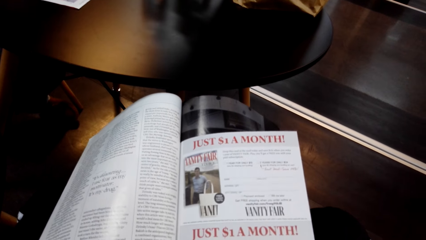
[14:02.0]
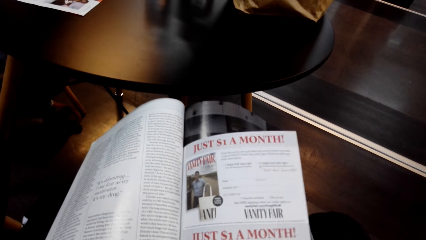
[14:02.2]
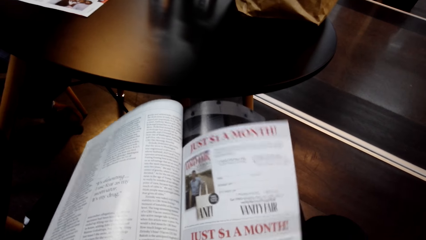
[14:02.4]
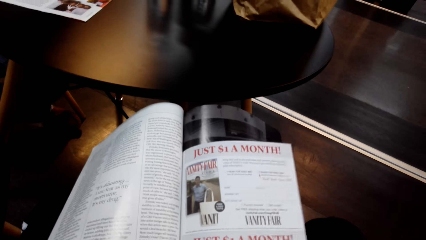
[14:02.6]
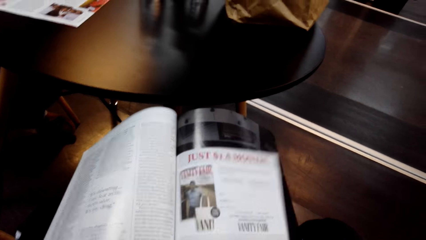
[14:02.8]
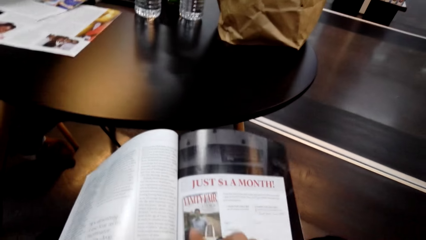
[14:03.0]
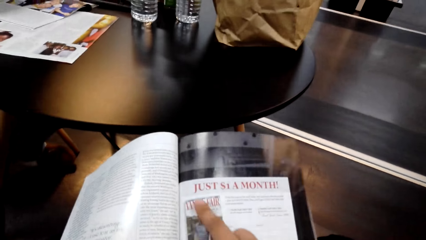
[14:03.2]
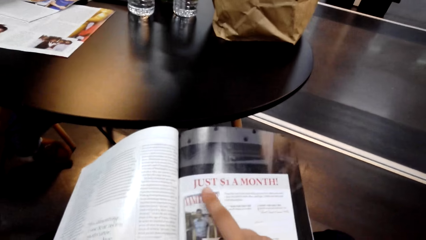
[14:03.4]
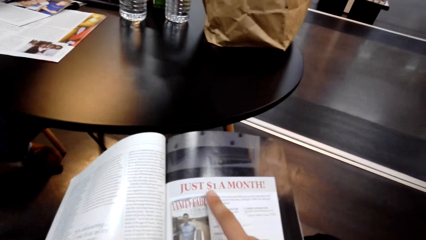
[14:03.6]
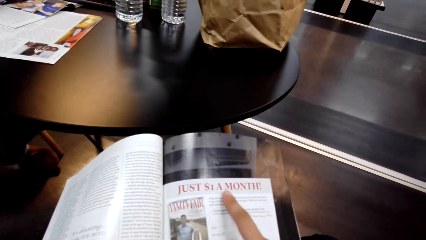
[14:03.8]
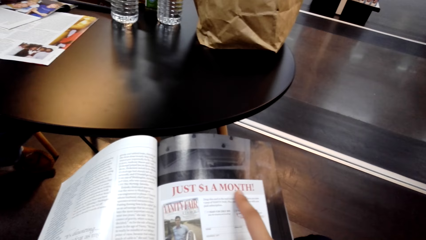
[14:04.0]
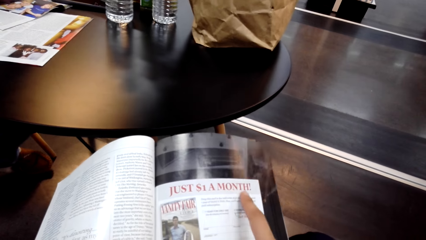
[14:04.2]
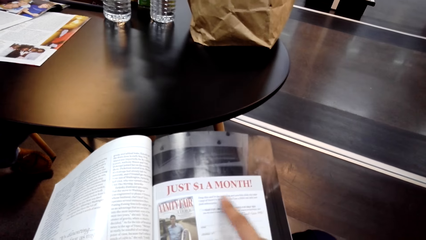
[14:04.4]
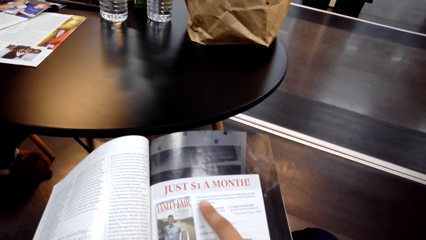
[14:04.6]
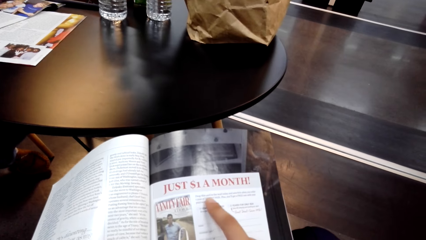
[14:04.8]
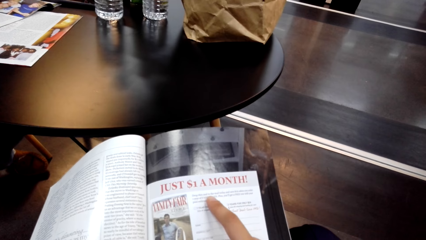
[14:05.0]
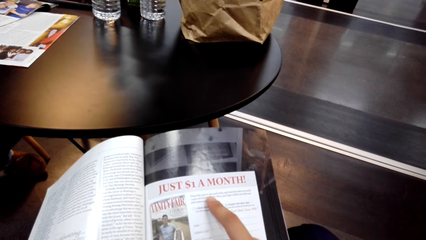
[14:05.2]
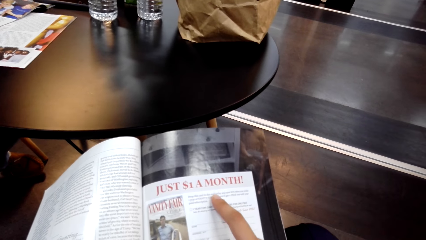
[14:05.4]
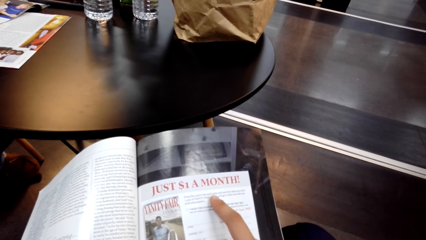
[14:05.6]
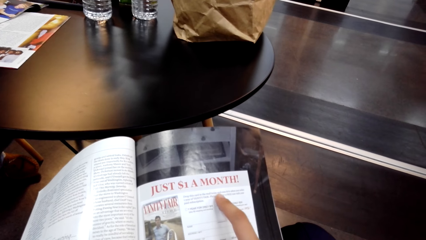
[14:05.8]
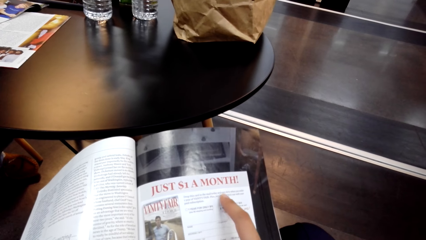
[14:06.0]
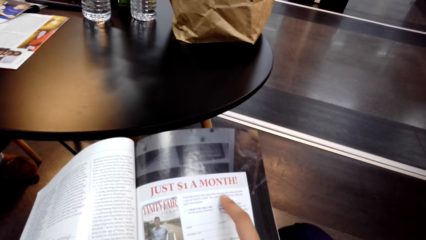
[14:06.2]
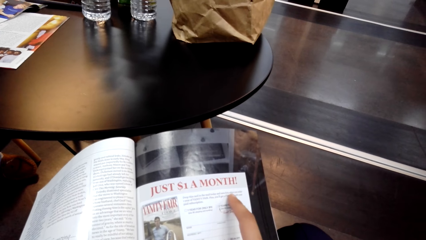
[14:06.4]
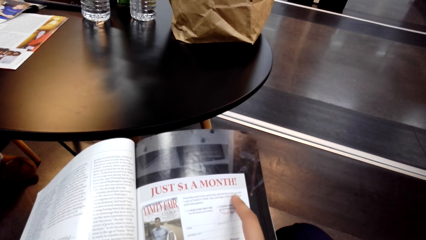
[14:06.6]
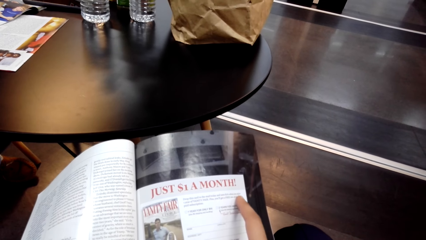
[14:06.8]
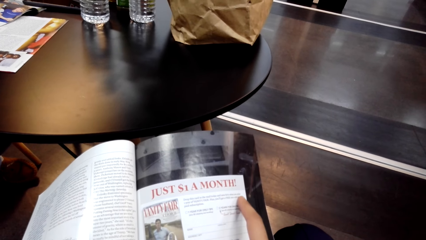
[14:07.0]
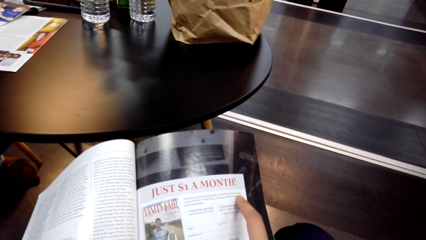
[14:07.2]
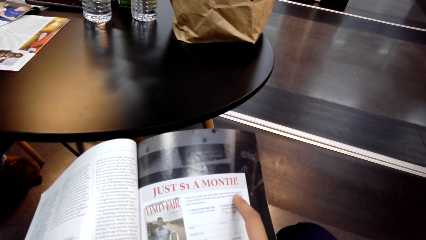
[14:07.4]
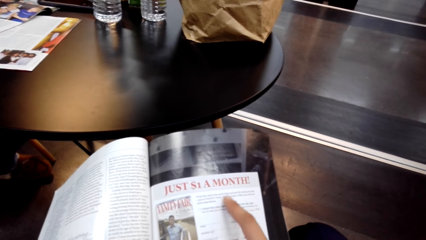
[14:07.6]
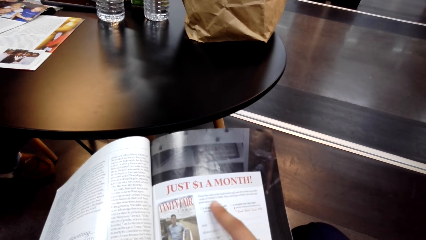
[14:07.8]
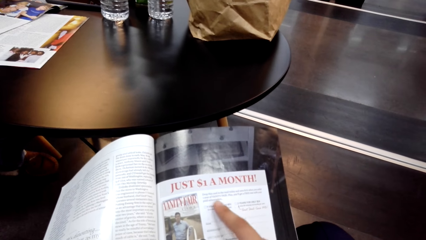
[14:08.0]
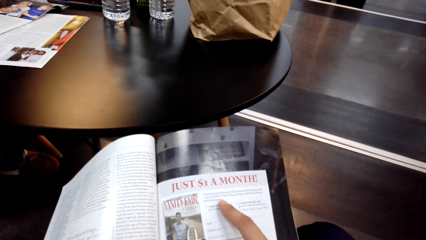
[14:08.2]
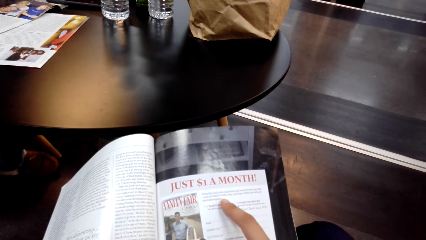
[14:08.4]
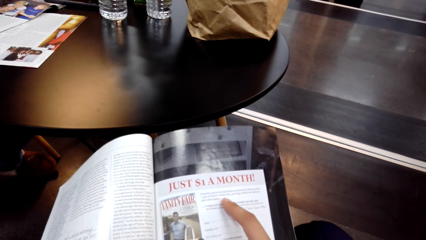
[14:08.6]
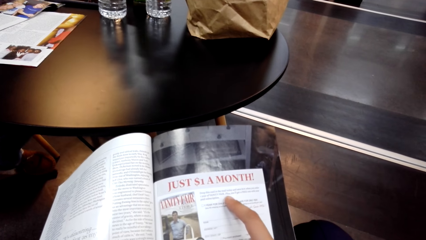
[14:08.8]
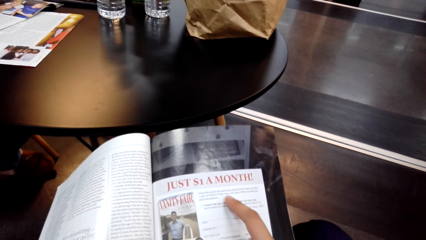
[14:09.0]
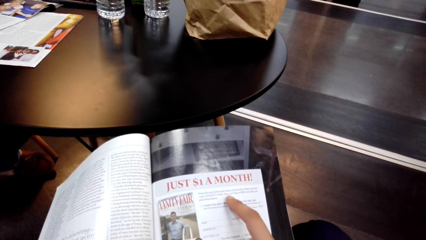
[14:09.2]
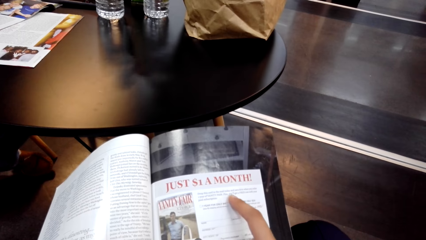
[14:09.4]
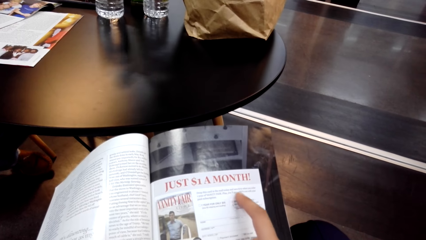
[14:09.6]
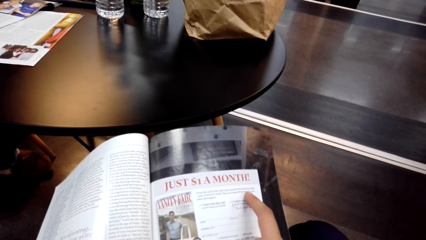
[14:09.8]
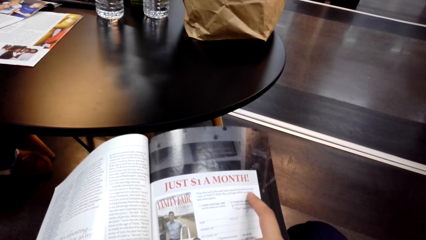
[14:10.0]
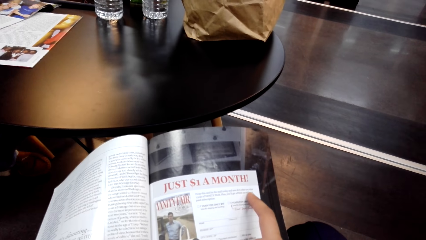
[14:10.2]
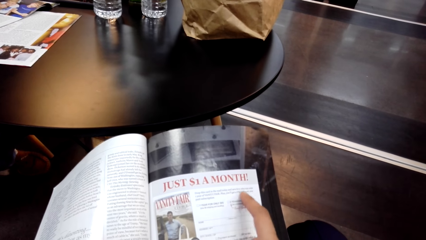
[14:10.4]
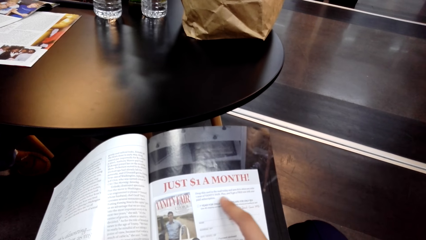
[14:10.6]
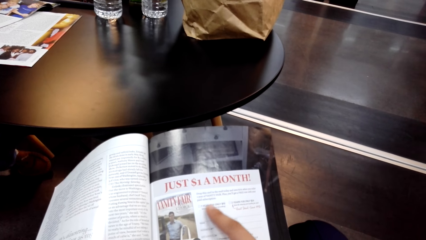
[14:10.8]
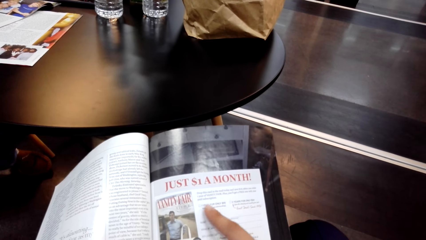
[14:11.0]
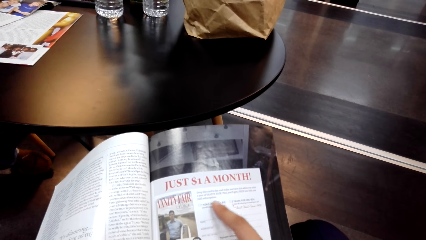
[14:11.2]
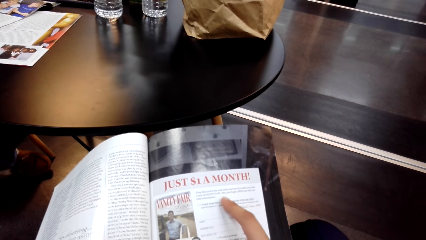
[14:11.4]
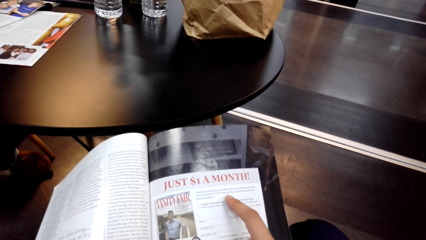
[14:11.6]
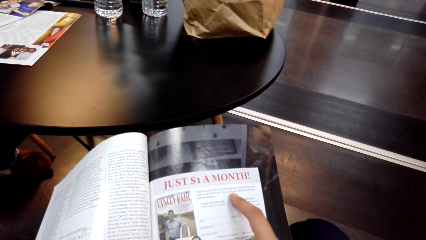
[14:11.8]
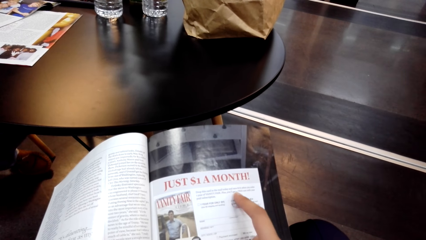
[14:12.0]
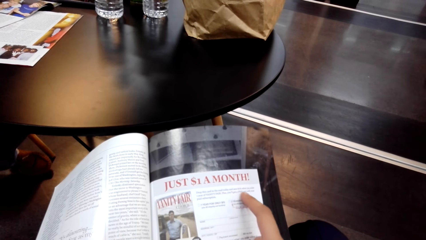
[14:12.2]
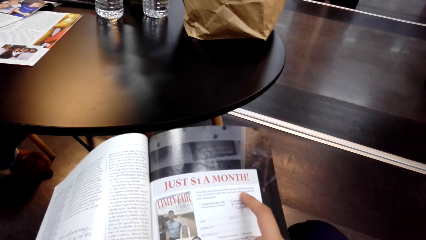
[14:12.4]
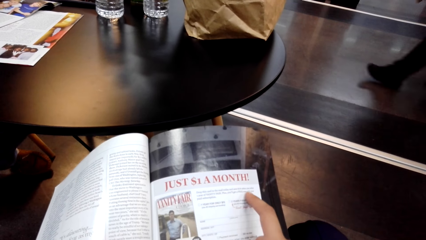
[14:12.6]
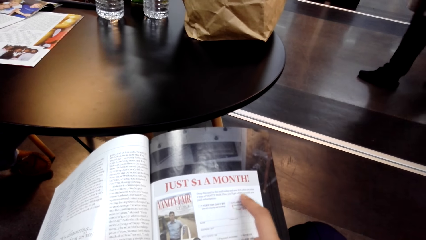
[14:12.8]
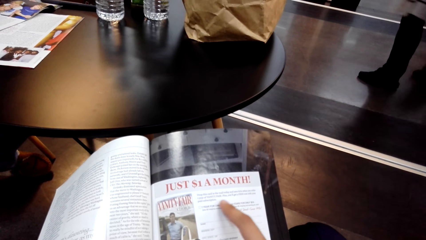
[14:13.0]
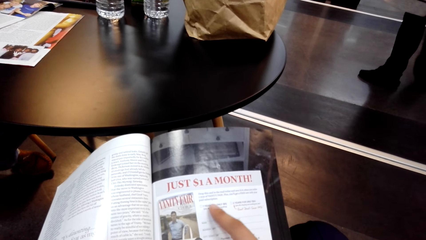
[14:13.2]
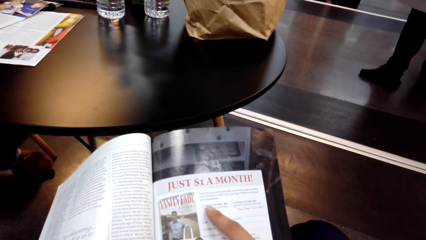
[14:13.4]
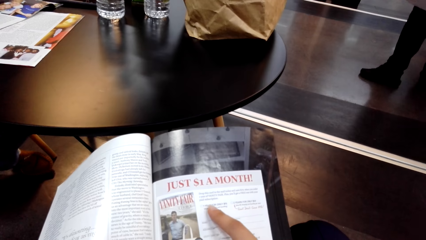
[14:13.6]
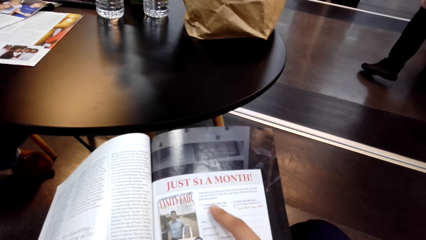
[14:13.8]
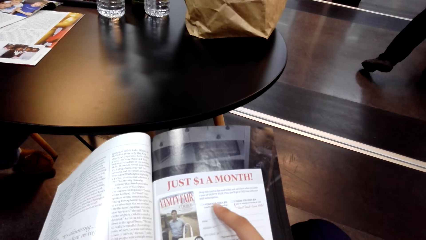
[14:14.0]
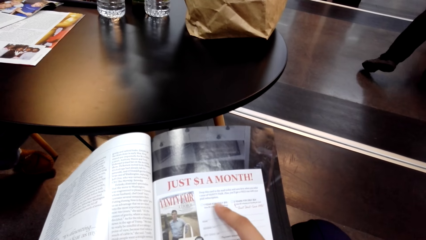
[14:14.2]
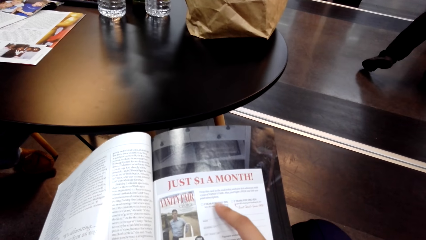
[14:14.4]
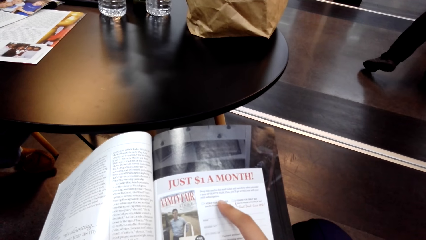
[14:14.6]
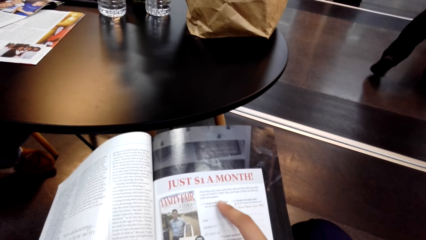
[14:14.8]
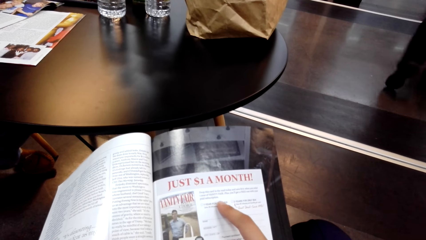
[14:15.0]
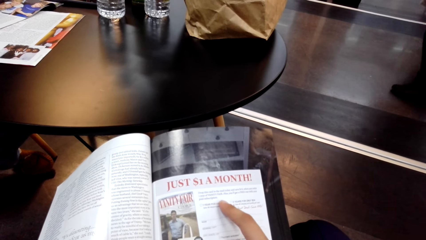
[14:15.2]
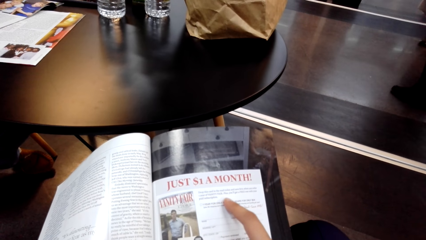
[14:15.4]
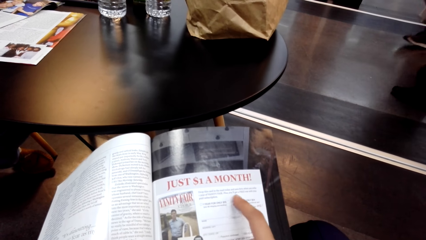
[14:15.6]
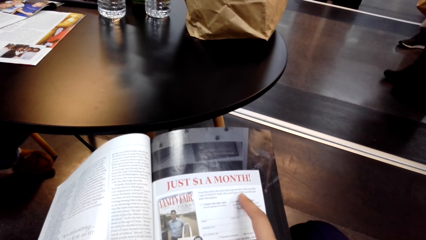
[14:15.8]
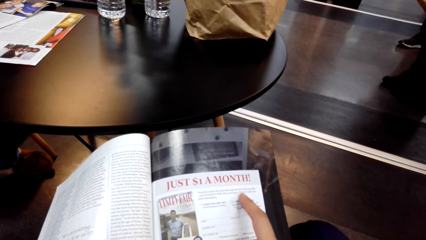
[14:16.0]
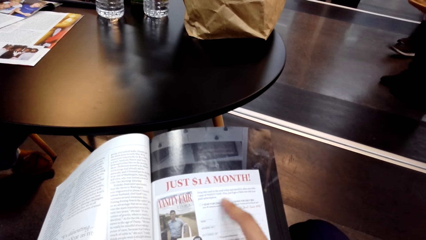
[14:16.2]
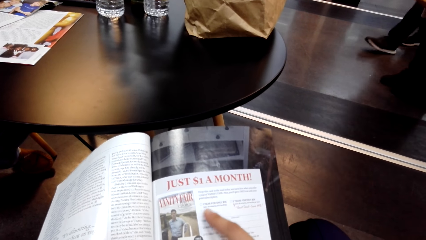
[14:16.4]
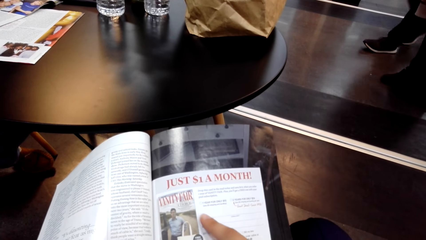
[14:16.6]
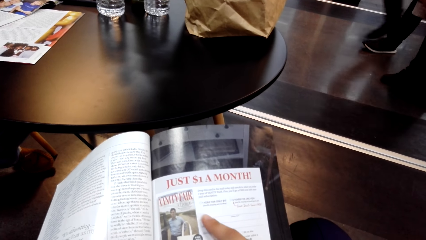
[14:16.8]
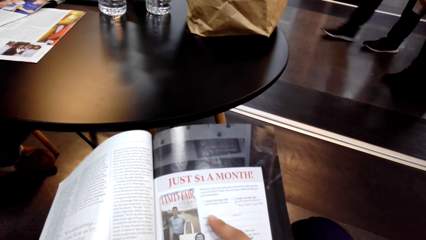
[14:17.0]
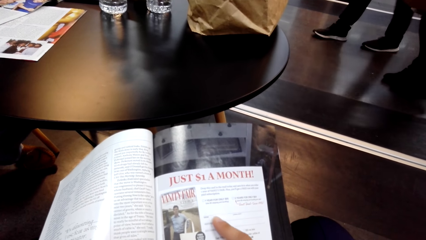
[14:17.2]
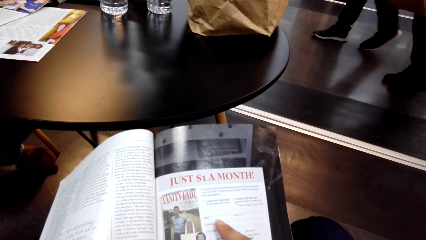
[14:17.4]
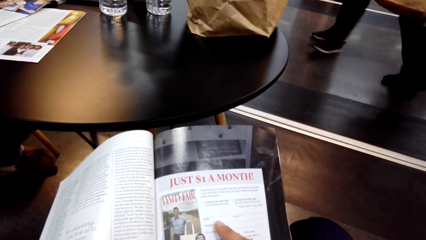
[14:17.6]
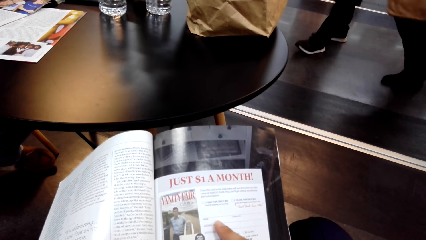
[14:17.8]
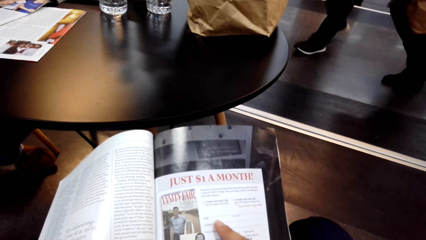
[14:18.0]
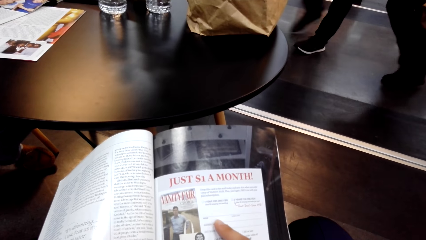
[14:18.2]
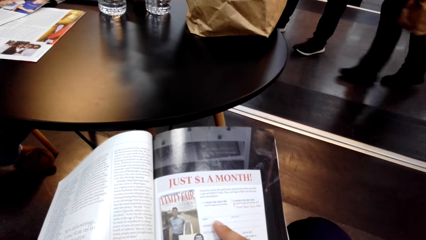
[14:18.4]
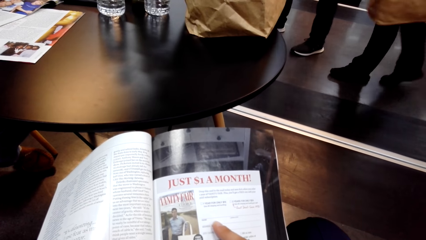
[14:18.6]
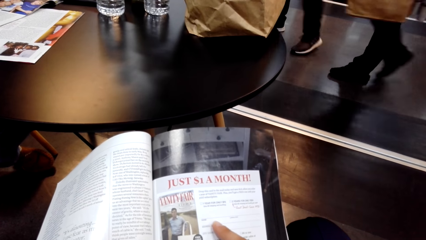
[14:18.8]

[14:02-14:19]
The camera wearer points at the writings in the book.
